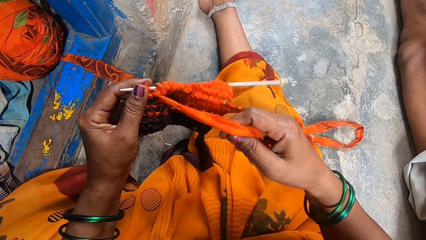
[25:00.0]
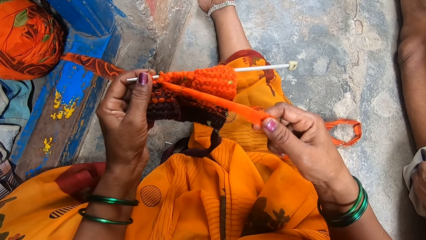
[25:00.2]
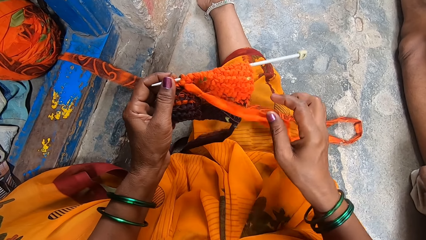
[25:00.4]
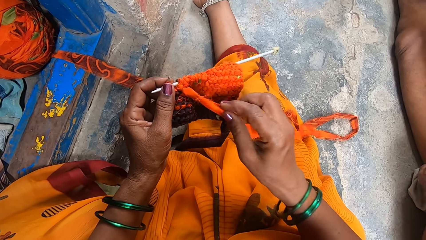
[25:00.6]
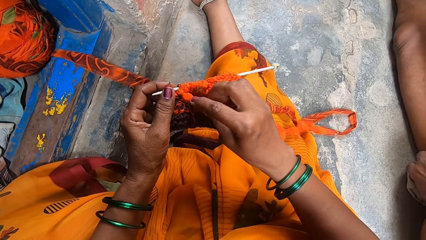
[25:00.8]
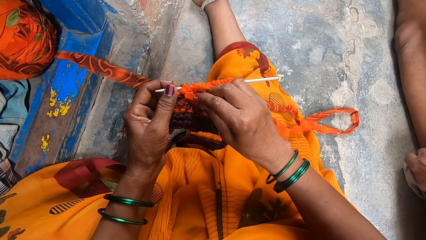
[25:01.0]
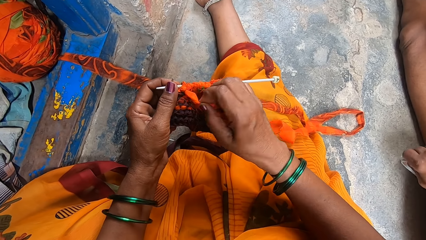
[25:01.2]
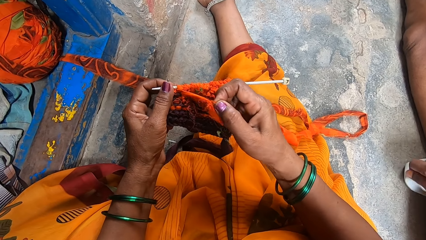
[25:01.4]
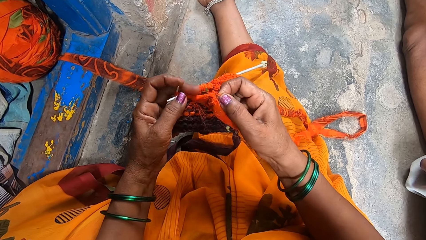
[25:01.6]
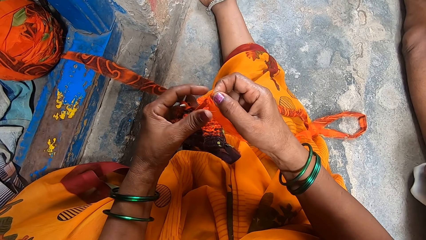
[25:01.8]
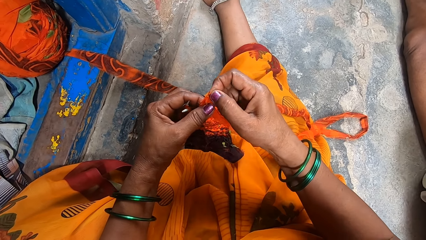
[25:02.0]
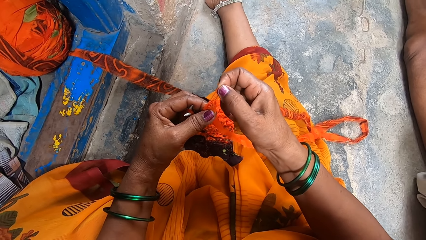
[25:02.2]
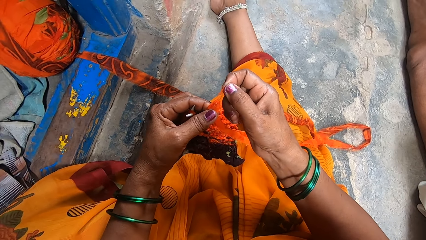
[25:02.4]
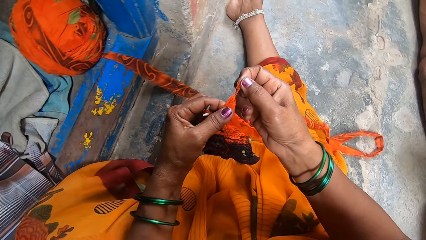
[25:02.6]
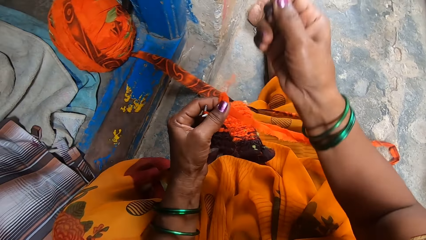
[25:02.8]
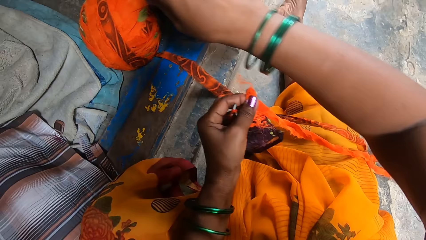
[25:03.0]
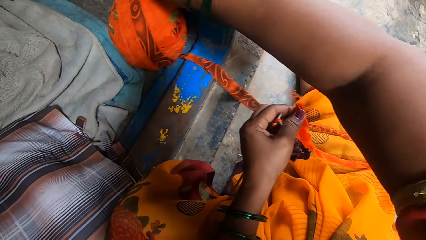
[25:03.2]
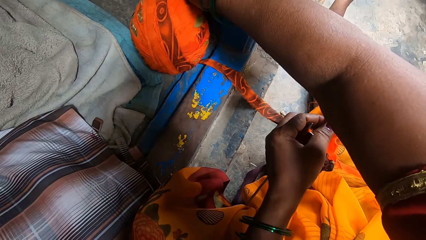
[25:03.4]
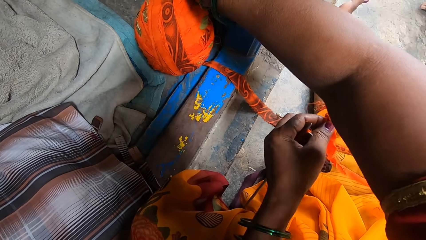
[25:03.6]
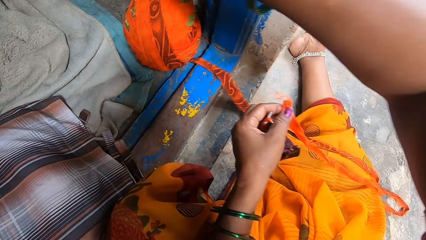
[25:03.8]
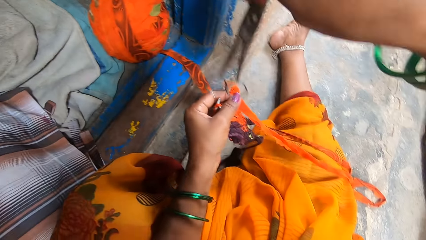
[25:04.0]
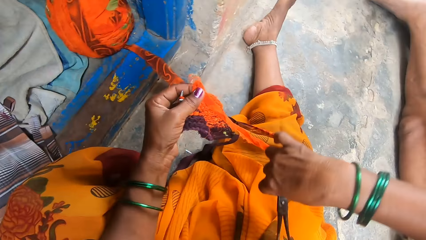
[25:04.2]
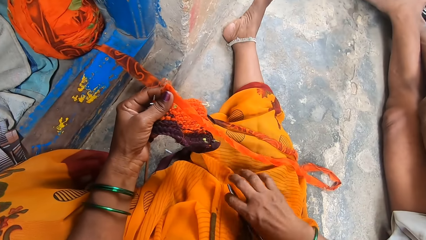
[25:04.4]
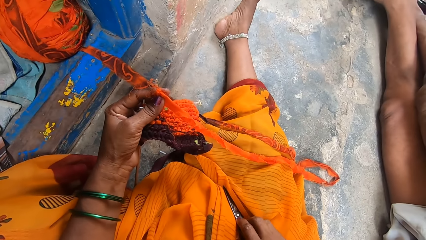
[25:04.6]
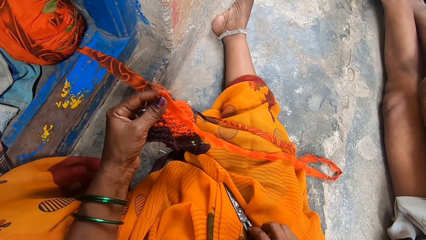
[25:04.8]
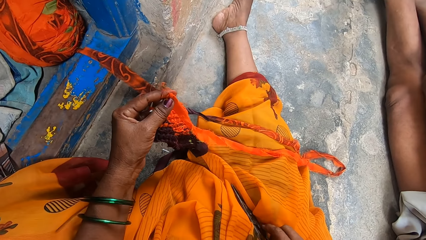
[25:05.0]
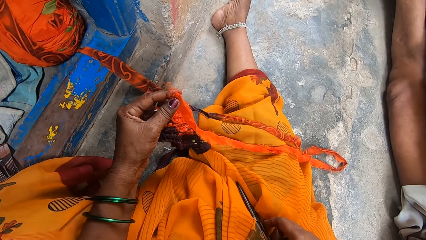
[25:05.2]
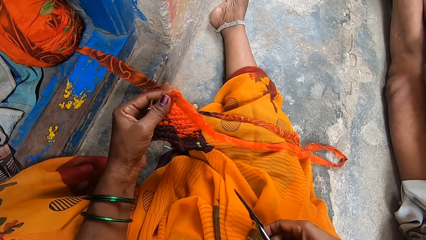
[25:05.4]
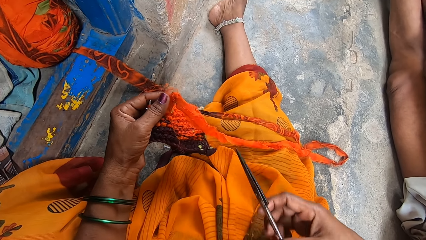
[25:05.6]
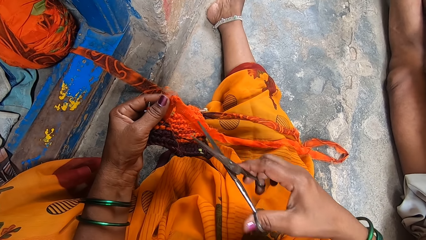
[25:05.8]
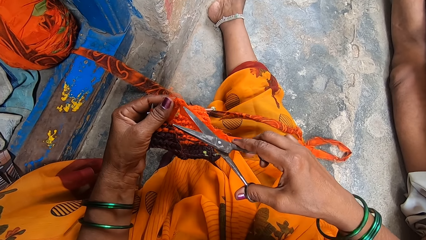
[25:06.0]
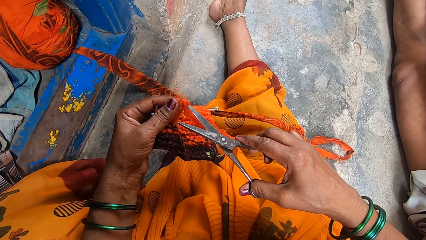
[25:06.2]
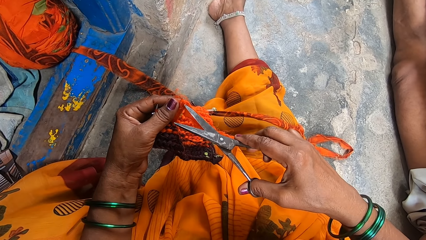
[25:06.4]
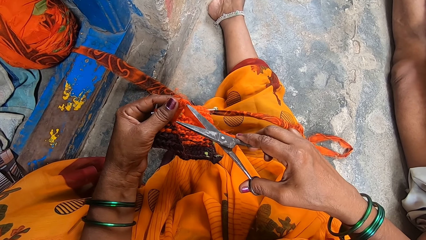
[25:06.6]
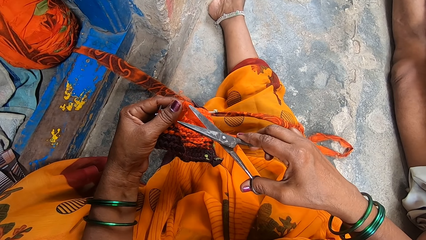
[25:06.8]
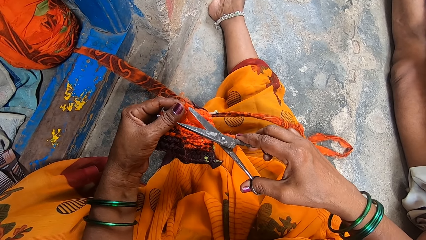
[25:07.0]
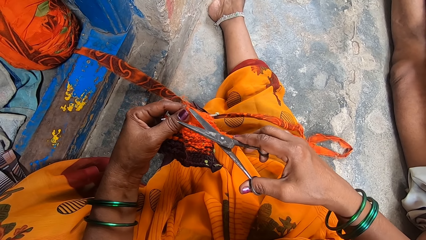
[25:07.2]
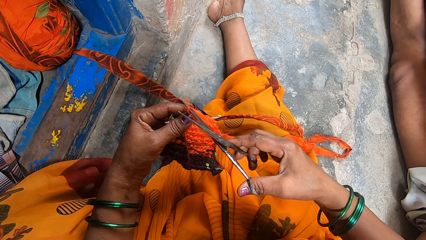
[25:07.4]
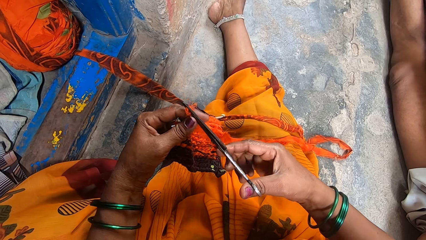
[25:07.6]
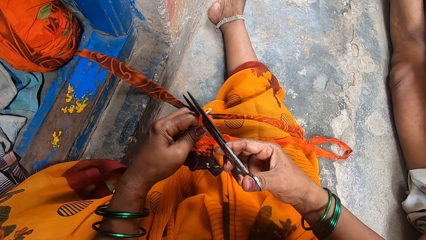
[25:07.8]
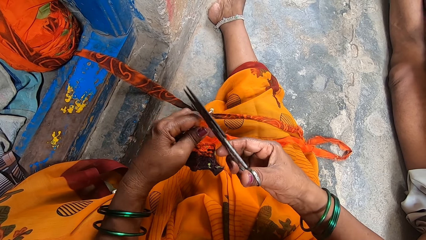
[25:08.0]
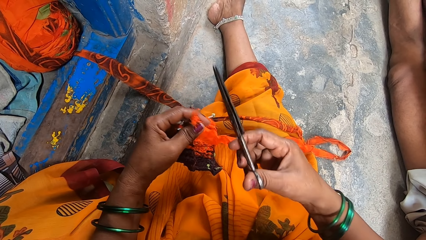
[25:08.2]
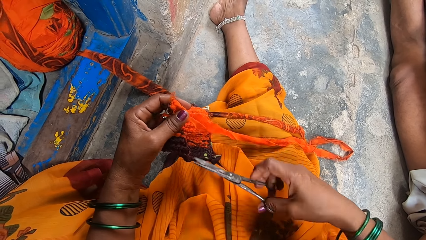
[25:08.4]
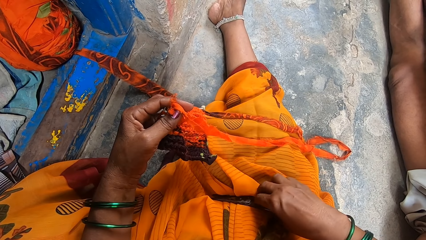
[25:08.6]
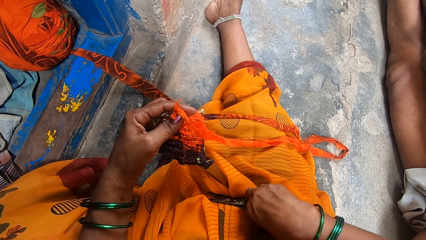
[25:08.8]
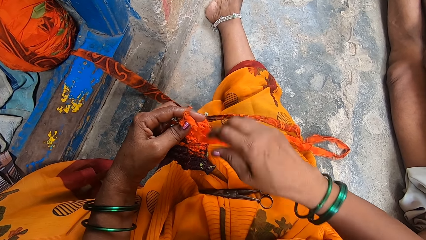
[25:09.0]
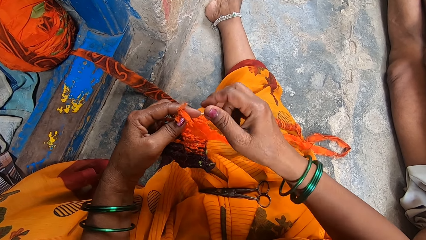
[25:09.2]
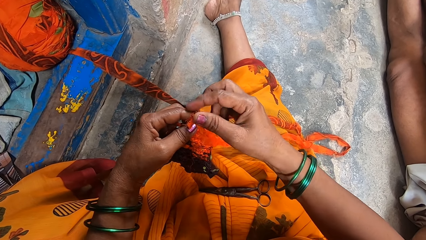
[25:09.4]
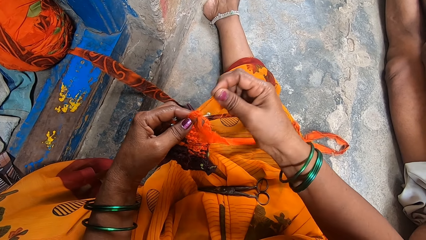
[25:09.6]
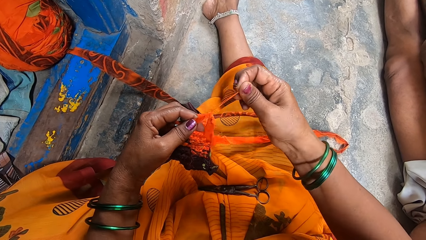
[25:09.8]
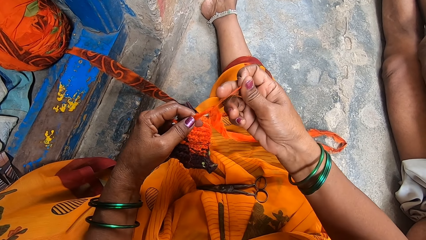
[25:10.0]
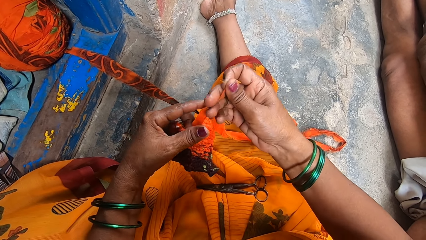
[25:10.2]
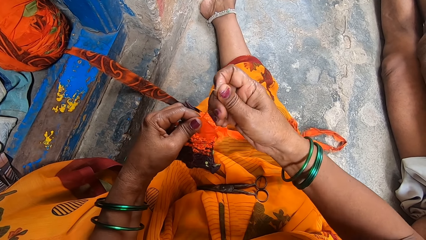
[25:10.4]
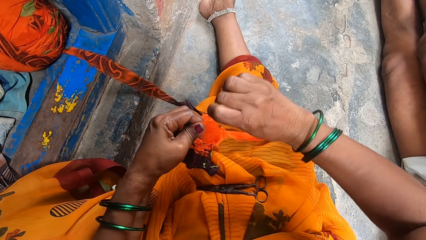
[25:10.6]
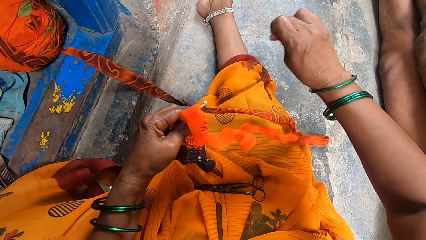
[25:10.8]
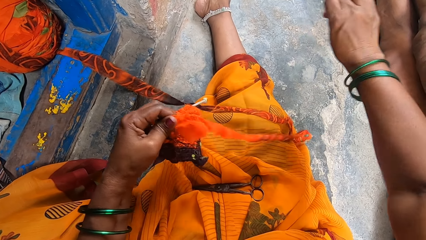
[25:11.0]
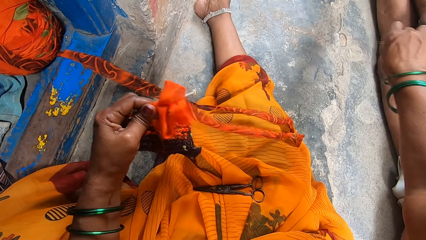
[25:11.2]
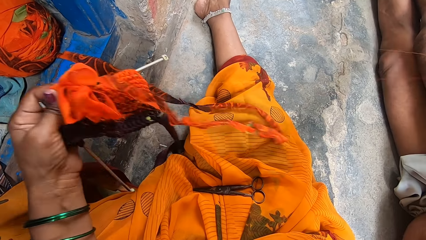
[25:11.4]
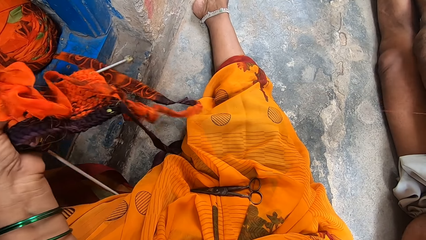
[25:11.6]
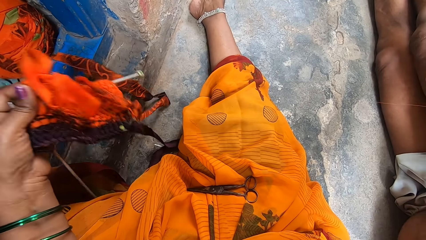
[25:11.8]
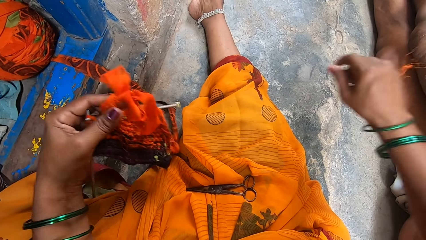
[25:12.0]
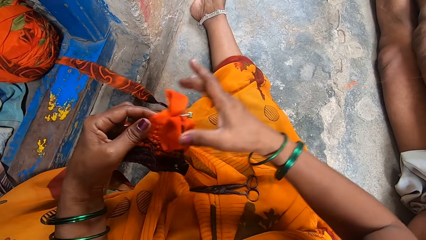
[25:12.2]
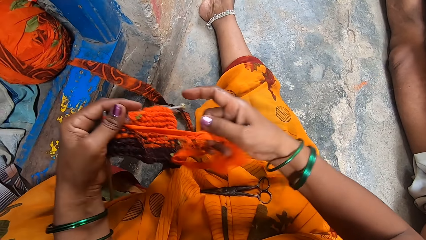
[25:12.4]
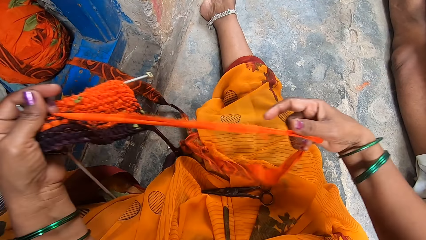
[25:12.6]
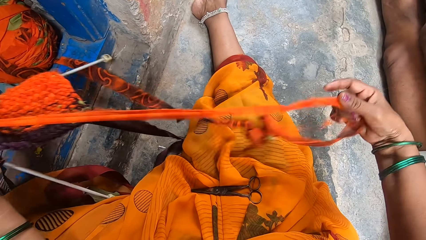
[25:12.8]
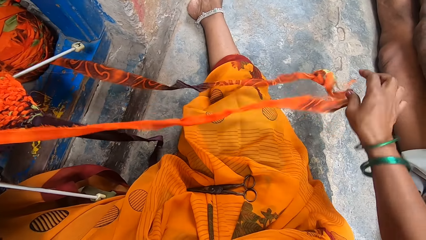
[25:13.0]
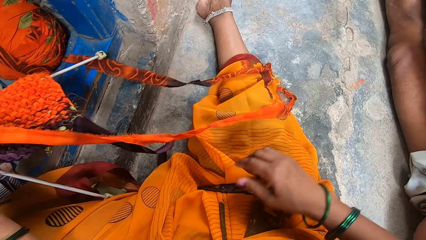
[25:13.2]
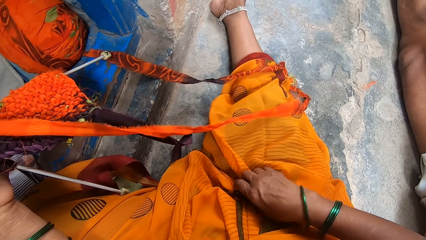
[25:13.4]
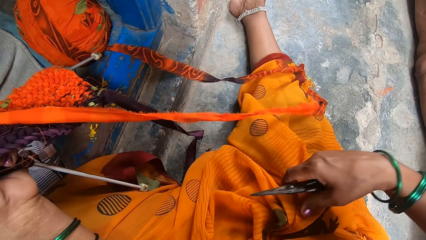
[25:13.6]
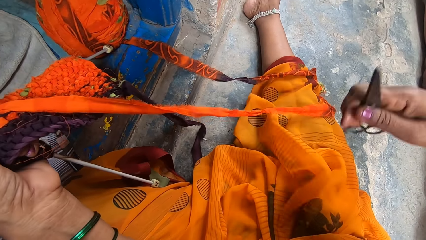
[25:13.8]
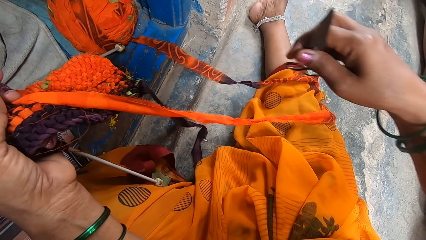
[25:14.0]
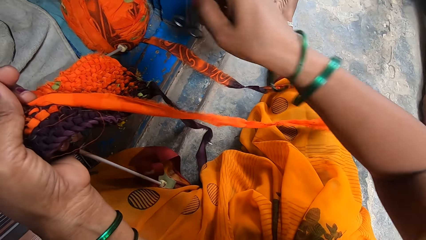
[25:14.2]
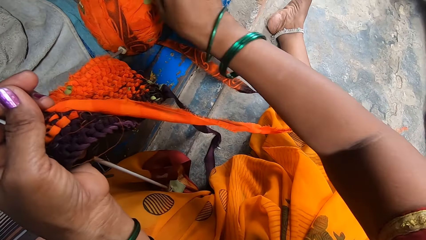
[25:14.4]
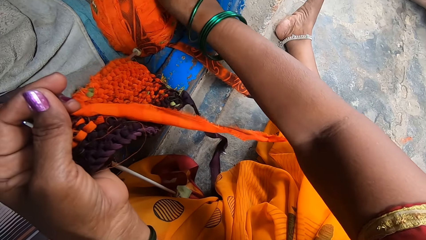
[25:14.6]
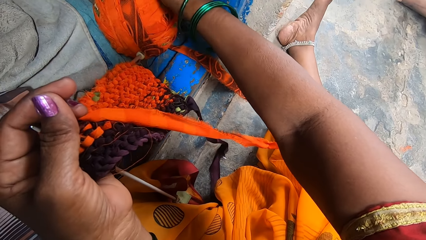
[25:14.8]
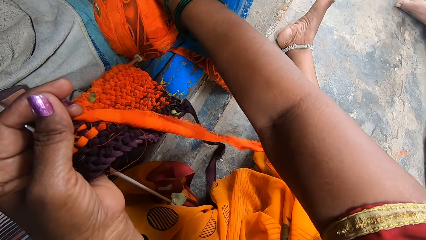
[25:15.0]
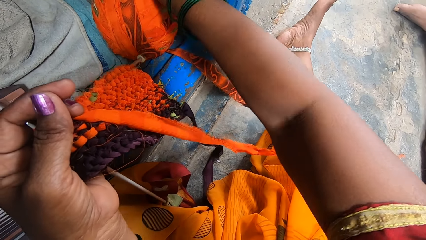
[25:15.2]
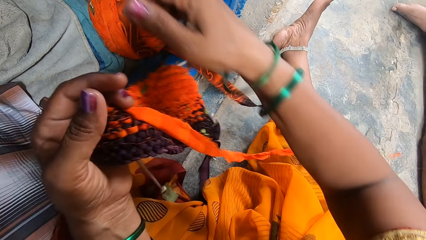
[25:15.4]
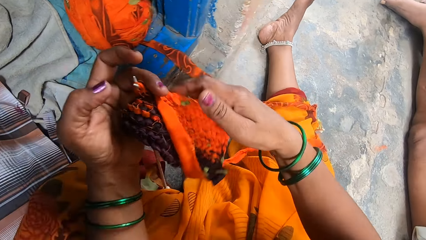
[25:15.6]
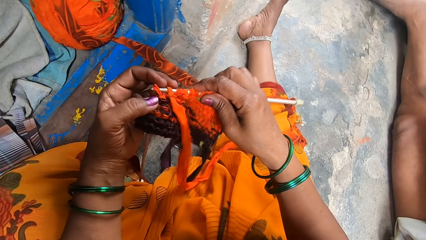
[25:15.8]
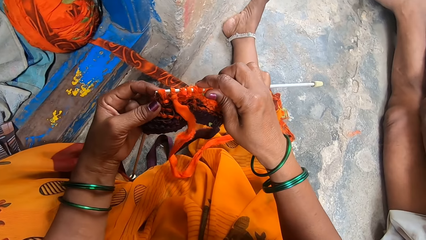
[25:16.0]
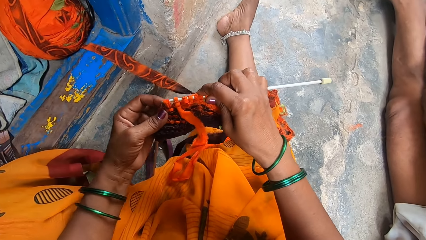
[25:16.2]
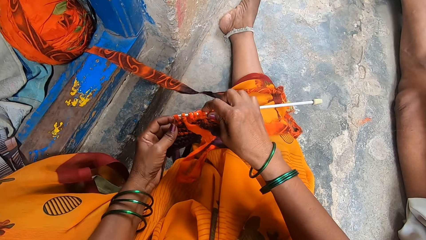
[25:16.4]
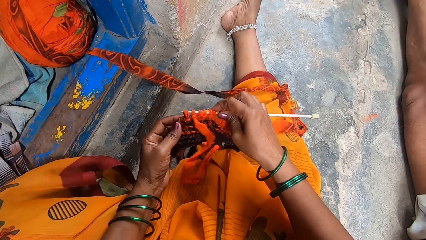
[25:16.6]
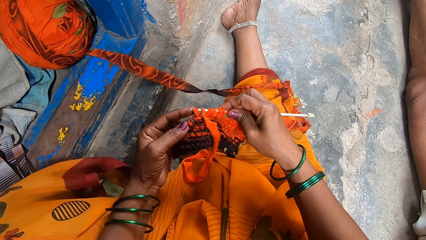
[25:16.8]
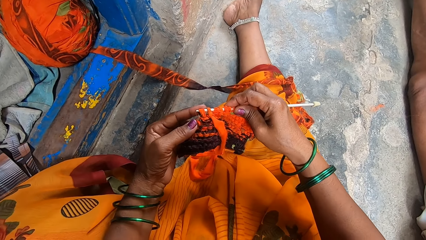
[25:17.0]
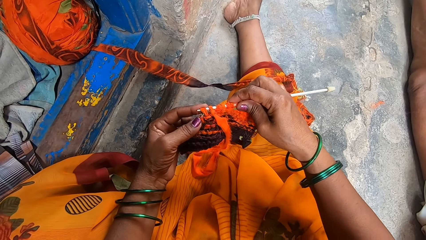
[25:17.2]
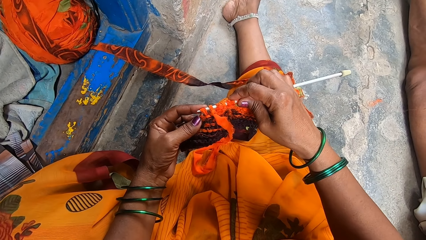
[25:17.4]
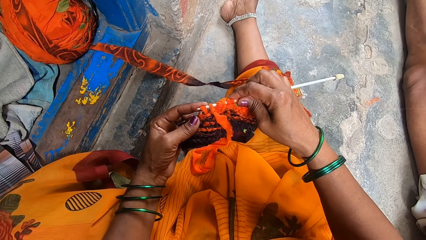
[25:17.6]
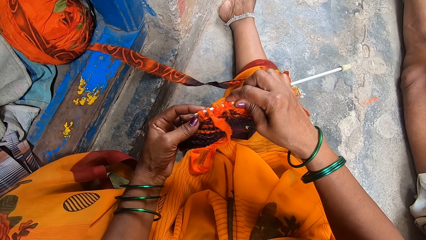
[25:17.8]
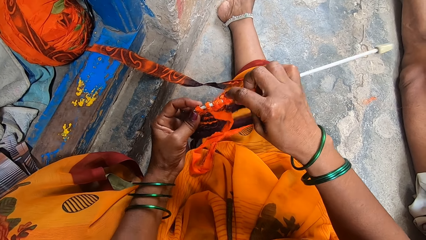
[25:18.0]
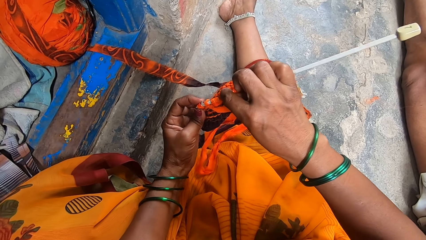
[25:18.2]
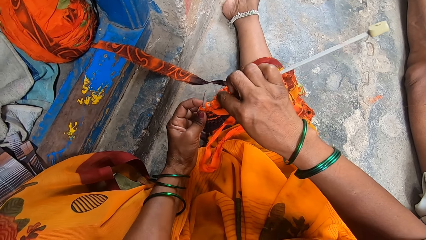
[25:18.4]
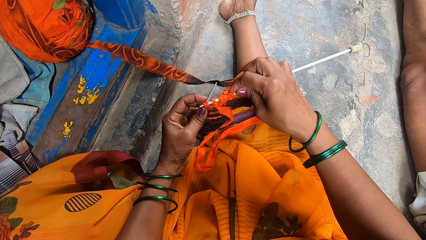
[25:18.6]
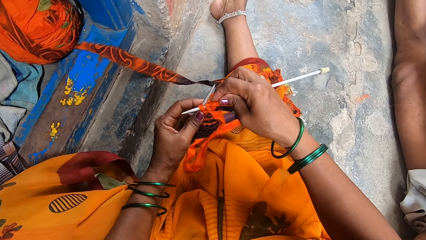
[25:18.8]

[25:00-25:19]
The camera wearer straightens the thread. She picks up a pair of scissors. She holds the scissors. She puts the scissors on her lap. She picks up the pair of scissors. She cuts a cloth with the scissors. She cuts the thread. She puts the scissors on her lap. She pulls the cloth. She cuts the thread with her hand. She picks up the pair of scissors. She puts the pair of scissors on the floor. She crochets the cloth.
